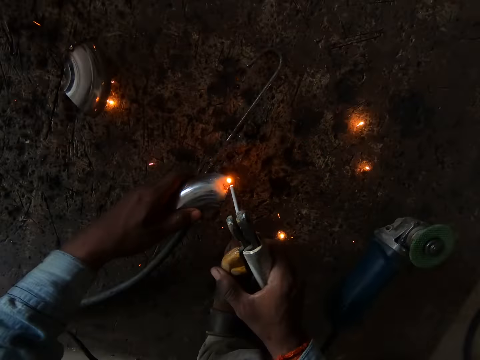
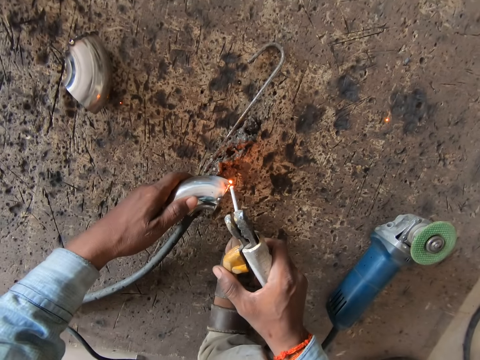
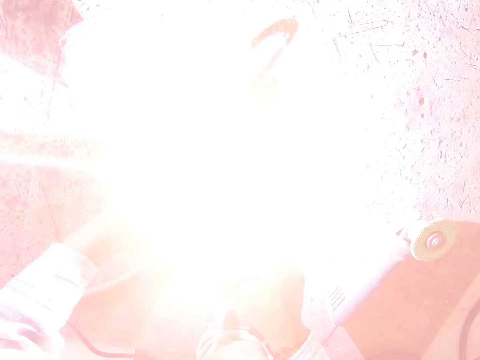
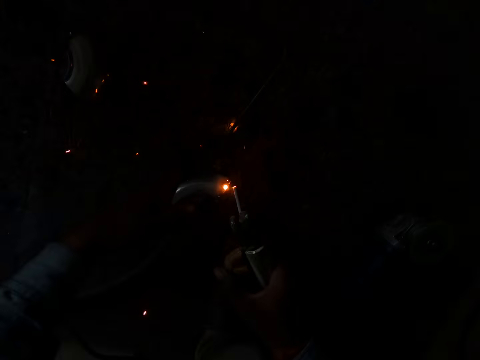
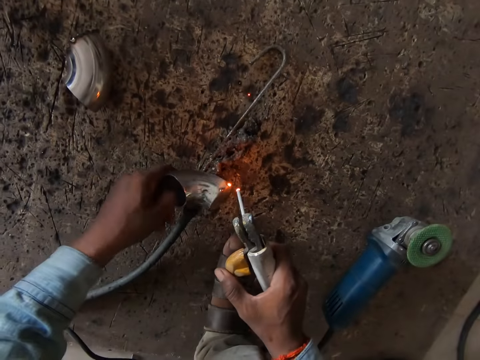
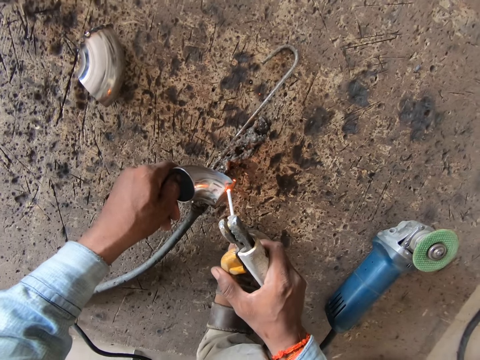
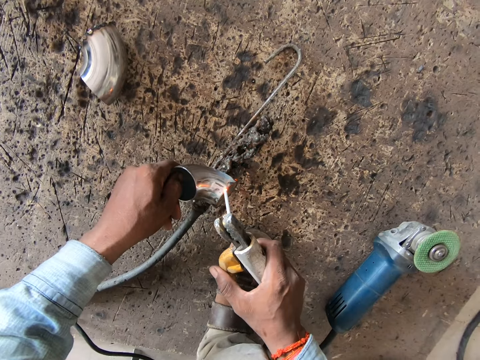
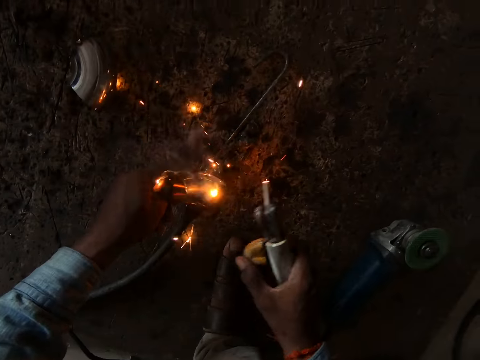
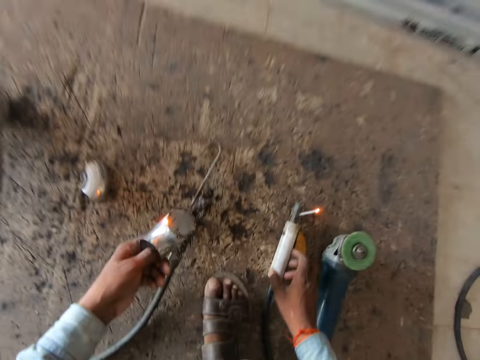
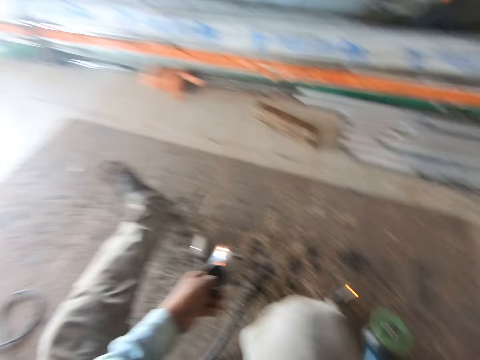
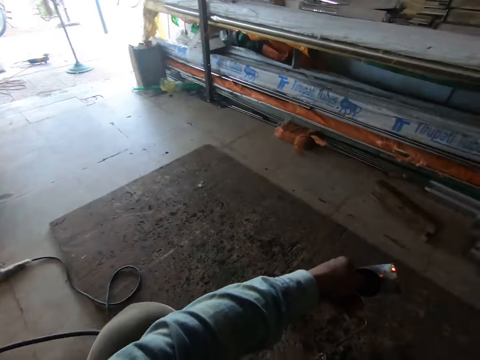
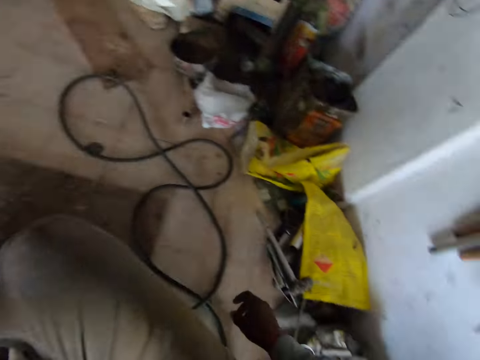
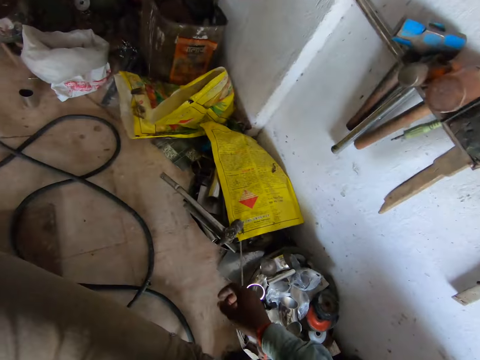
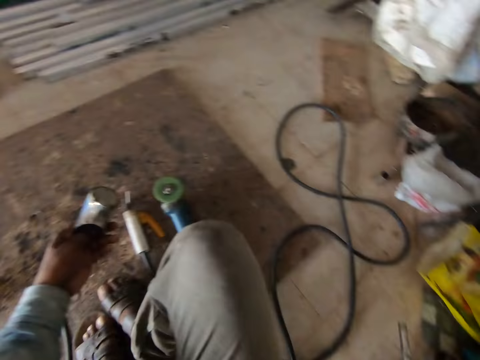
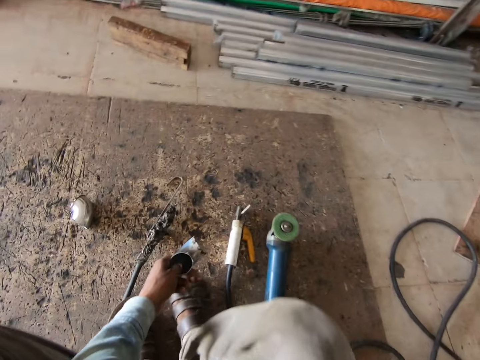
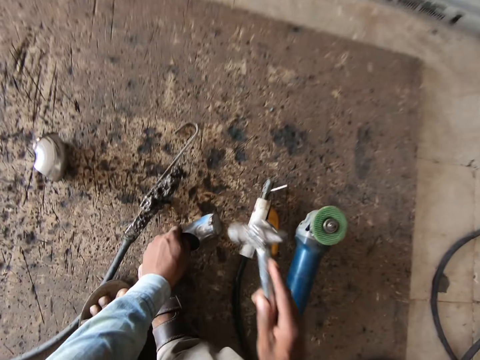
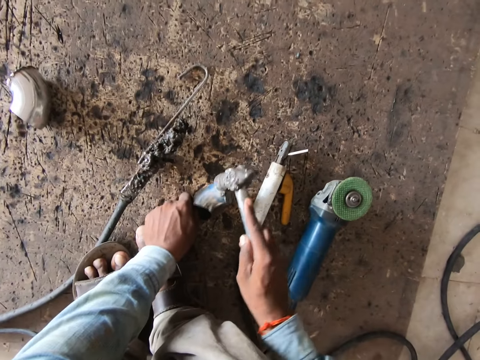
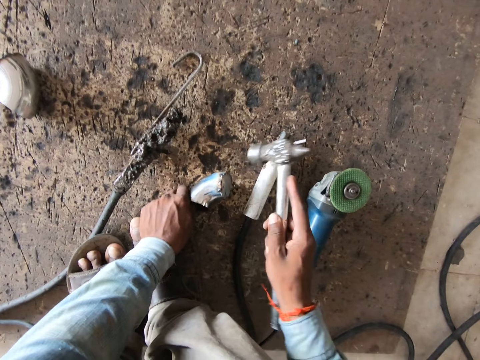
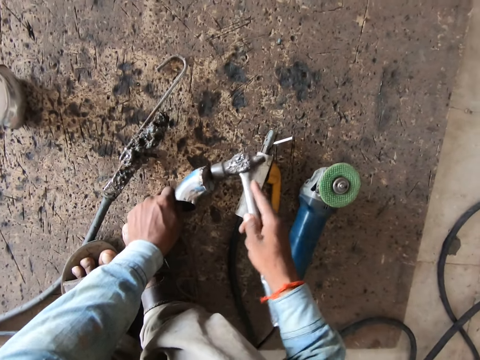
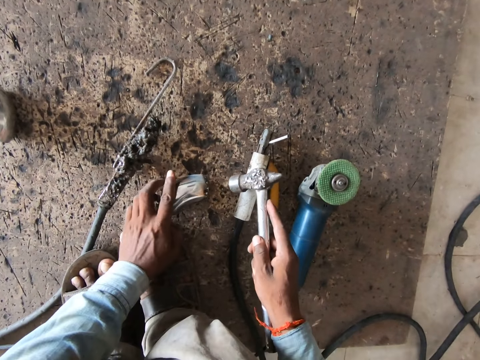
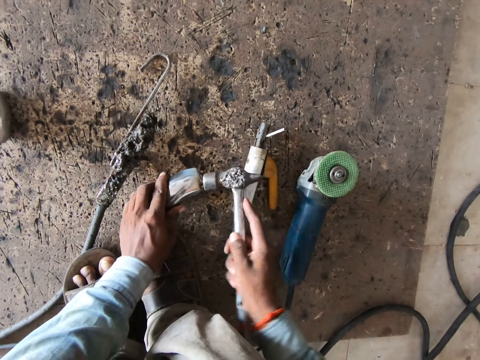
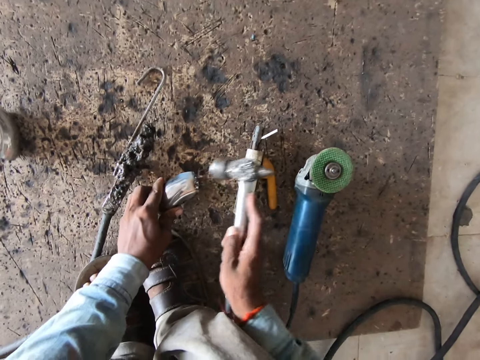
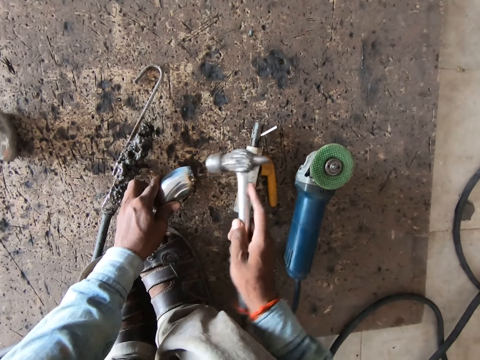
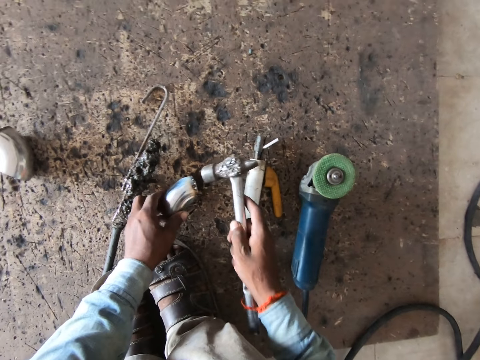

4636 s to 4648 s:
The camera wearer drops the electrode holder on the floor with his right hand. He looks around the workshop. He picks up a hammer from the floor with his right hand. He places the steel elbow on the floor with his left hand. He hits the steel elbow with the hammer in his right hand. He adjusts the steel elbow on the floor with his left hand. He hits the steel elbow with the hammer in his right hand.

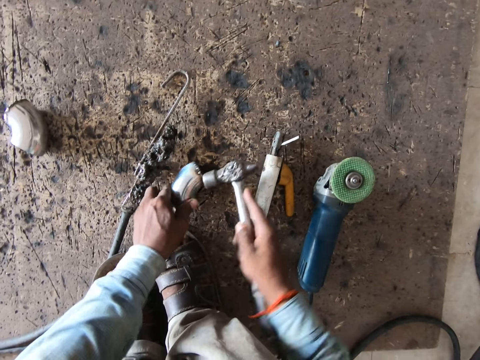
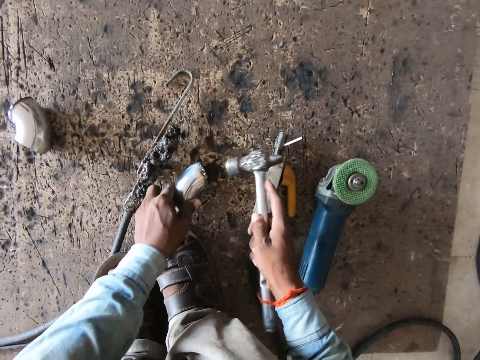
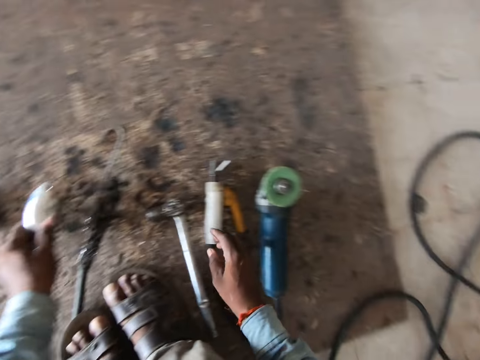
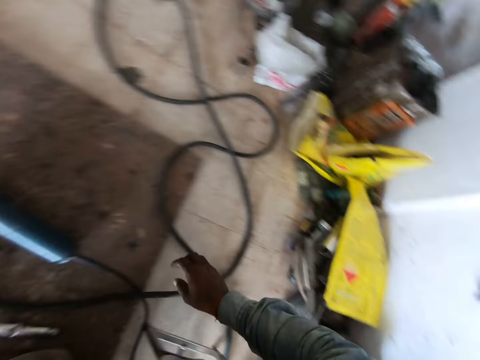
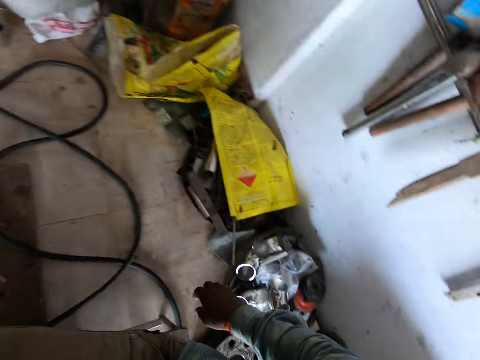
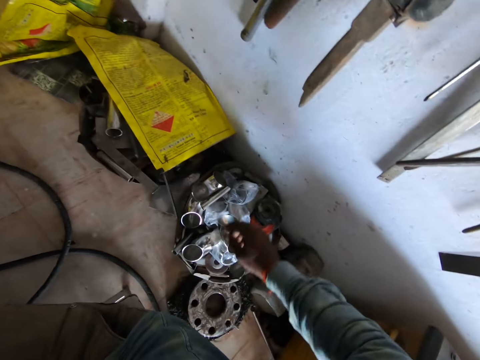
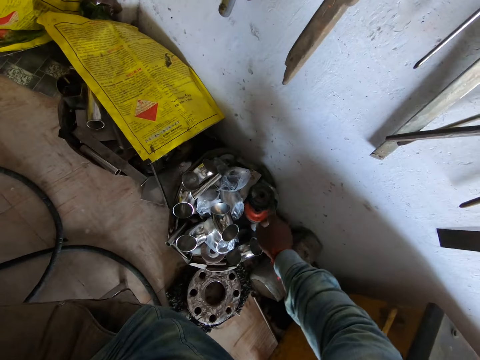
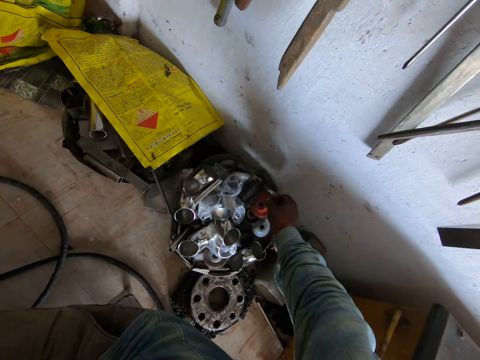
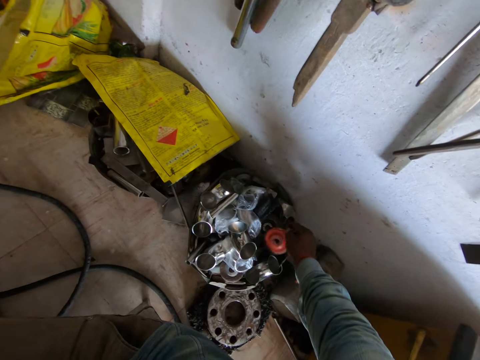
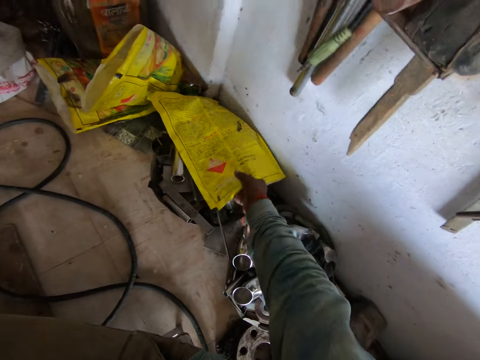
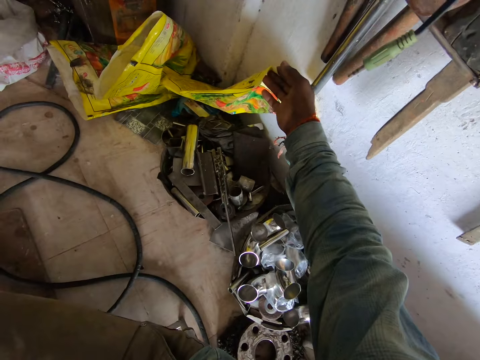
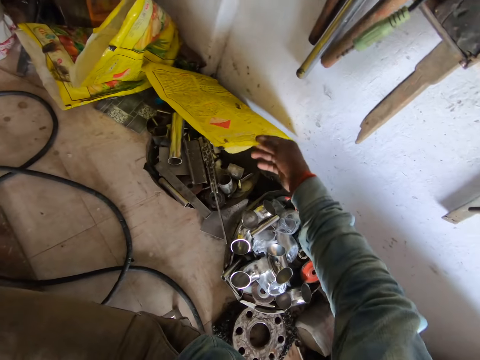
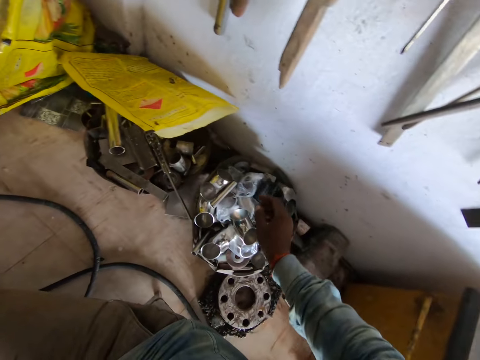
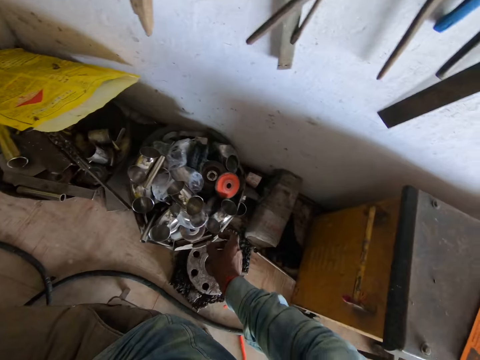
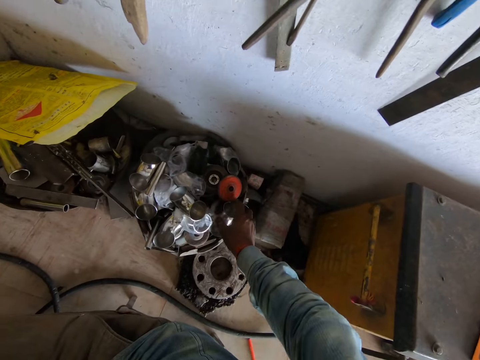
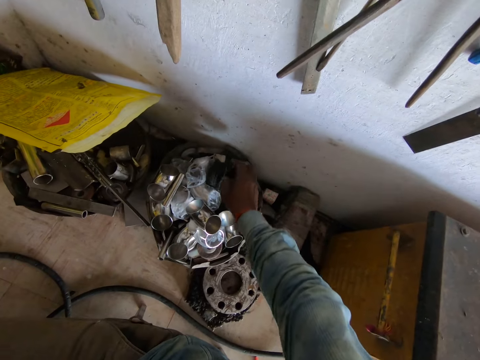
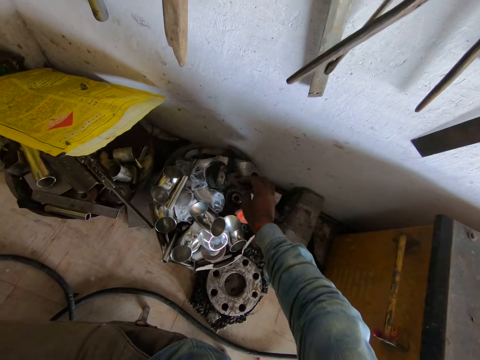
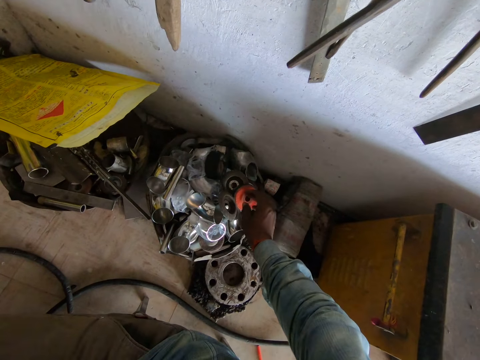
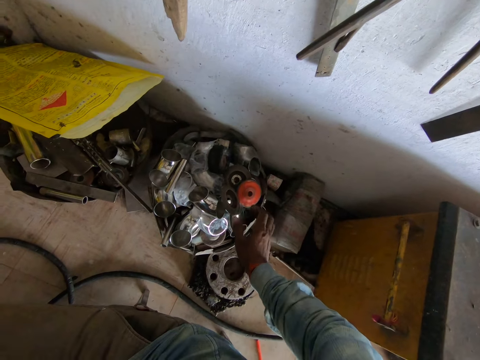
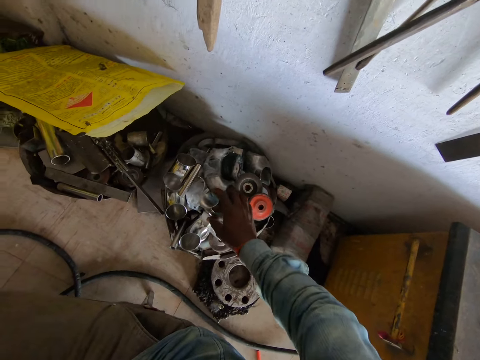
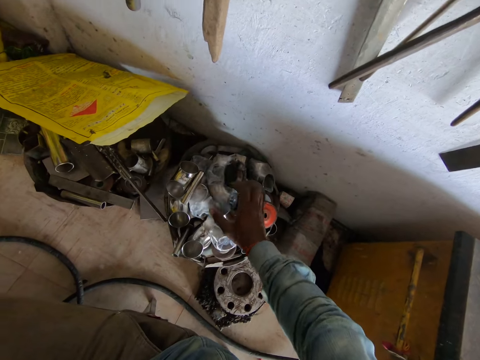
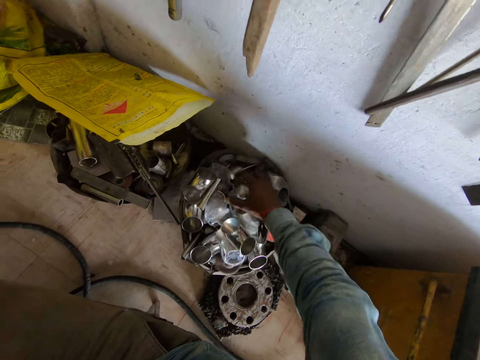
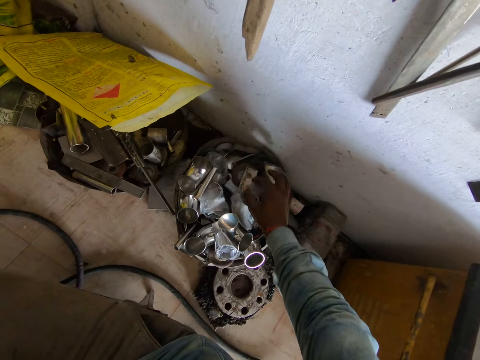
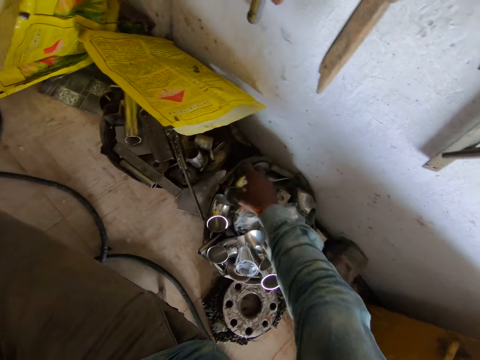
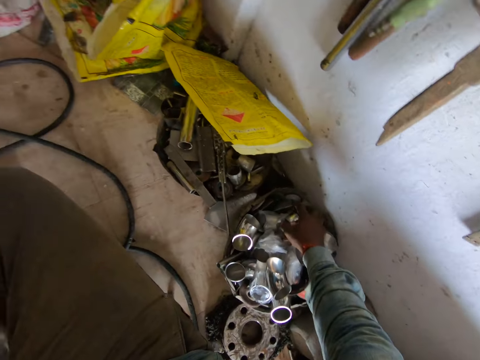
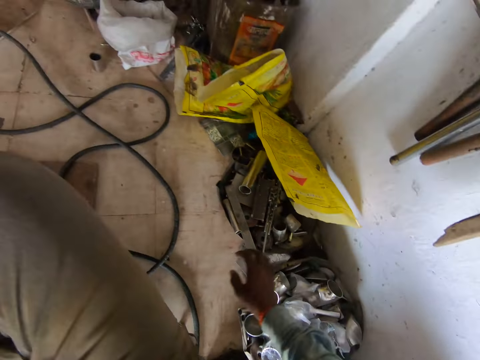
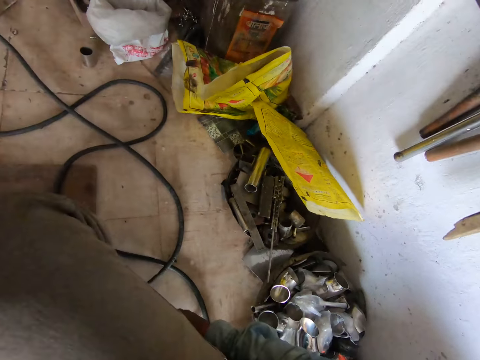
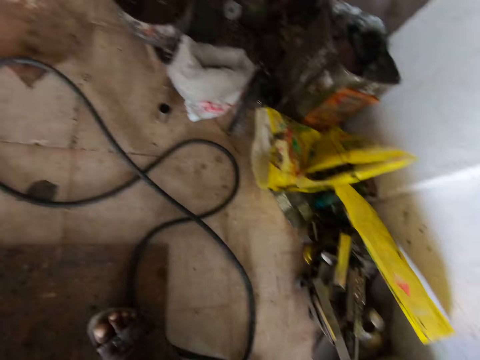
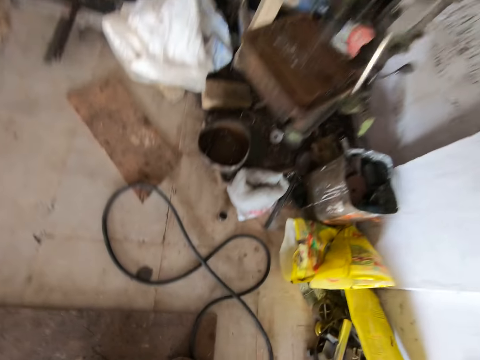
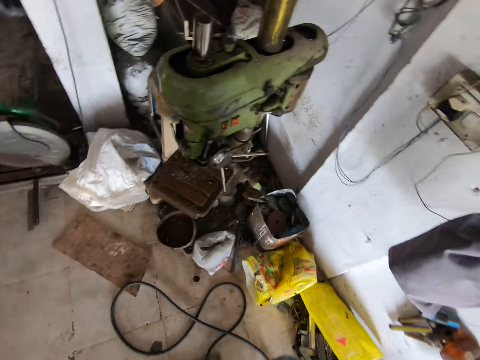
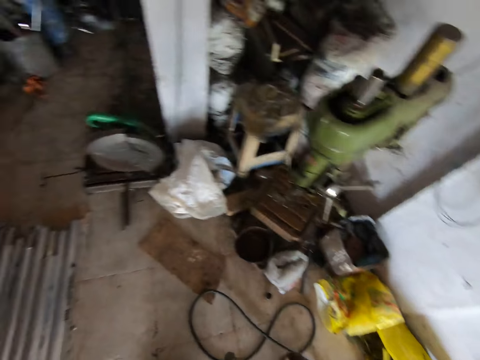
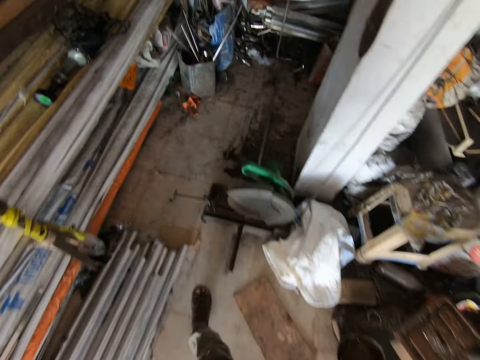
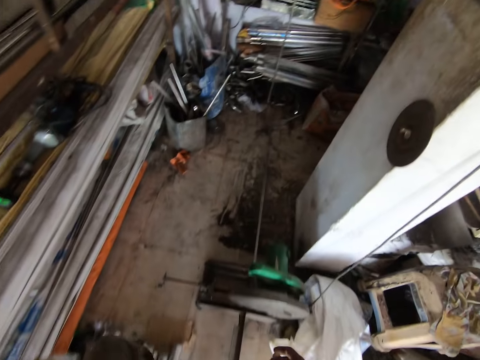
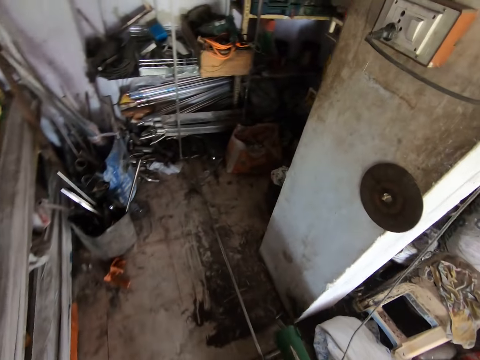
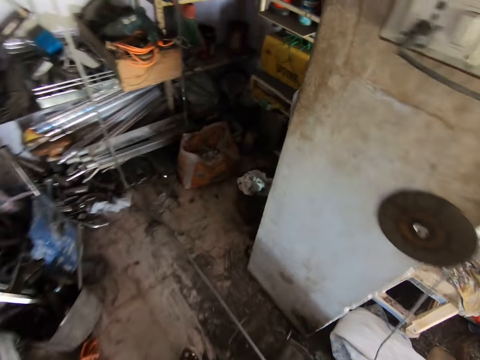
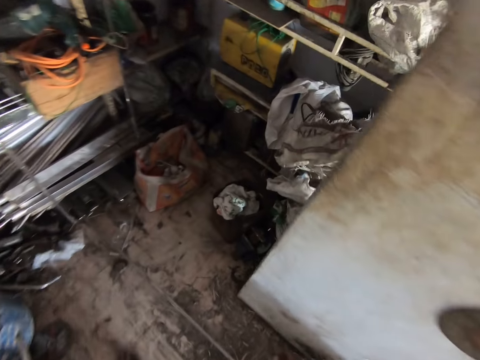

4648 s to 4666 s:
The camera wearer drops the hammer on the floor with his right hand. He drops the steel elbow on the floor with his left hand. He looks around the workshop. He picks up a rubber string from a tool stand with his right hand. He touches something. He drops the rubber string on the tool stand with his right hand. He lifts a sack from a set of tools with his right hand. He touches a polythene bag. He looks around the workshop. He releases the sack in his right hand. He touches some tools on the tool stand with his right hand. He stands up and walks around the workshop.
